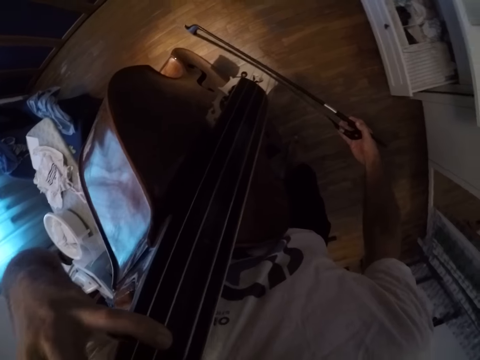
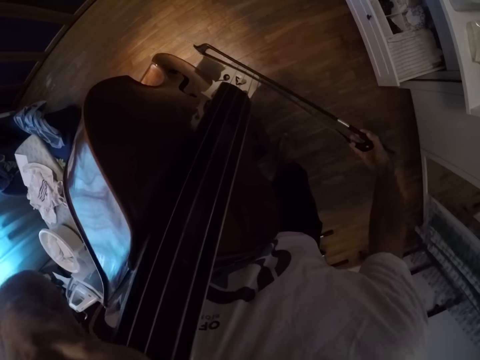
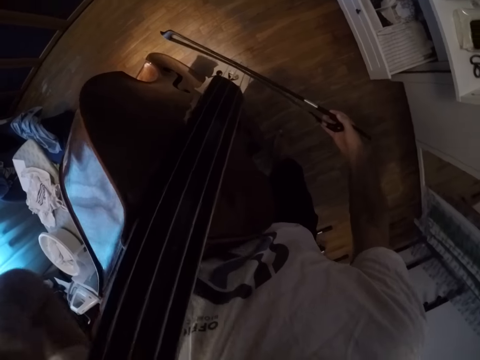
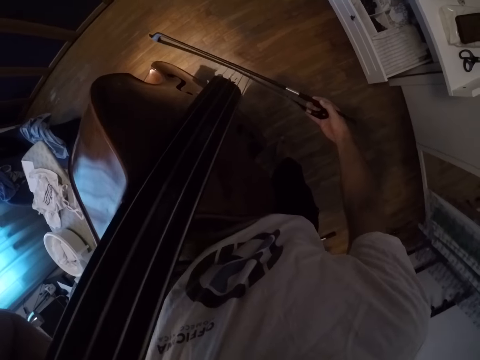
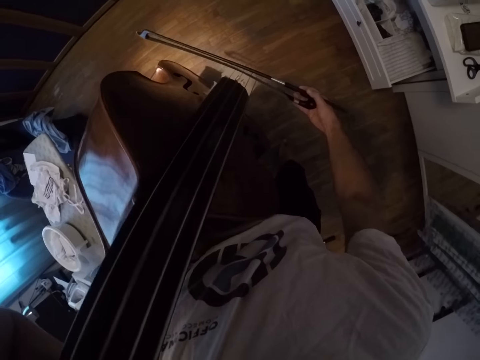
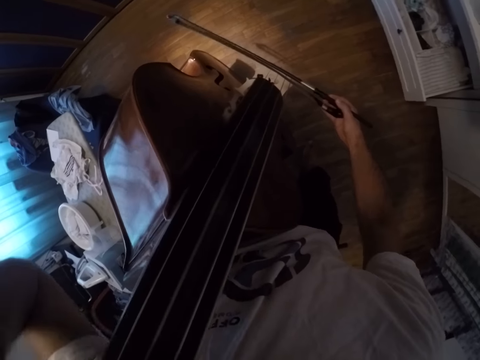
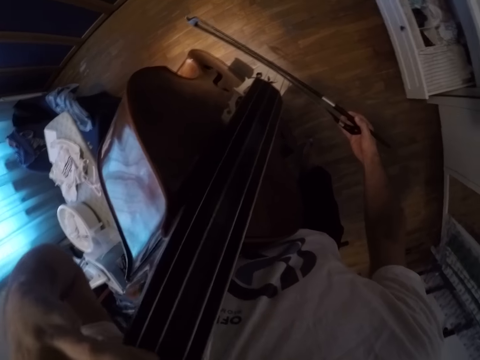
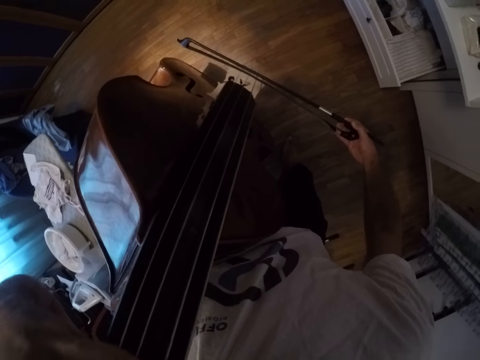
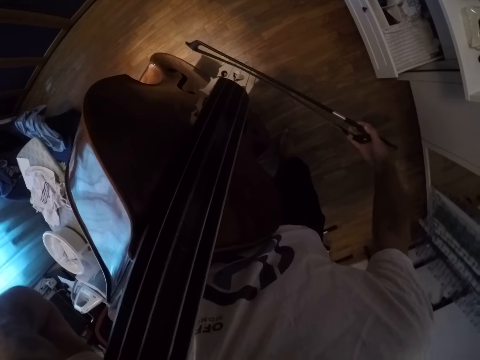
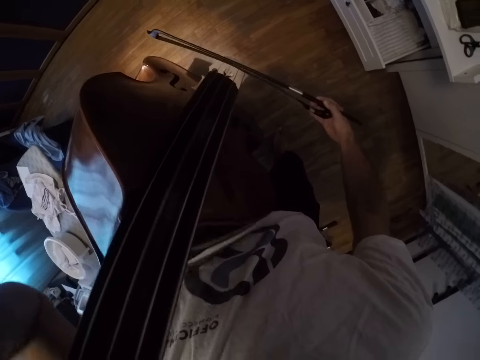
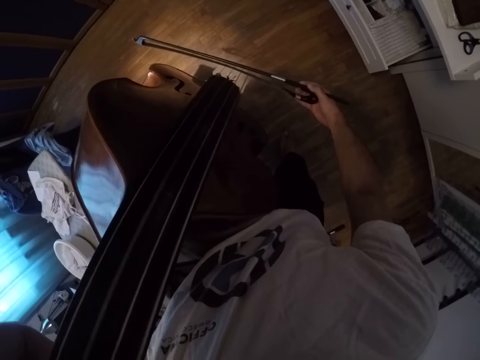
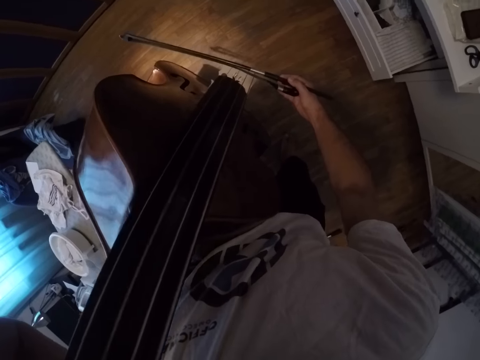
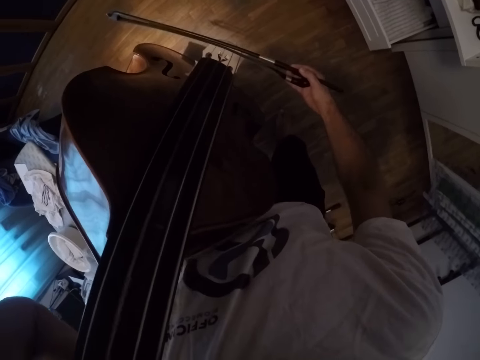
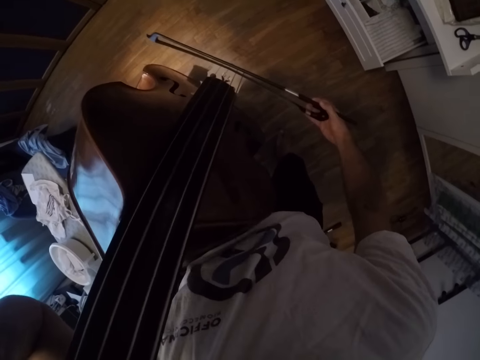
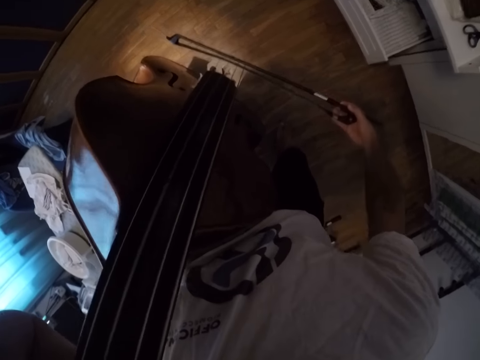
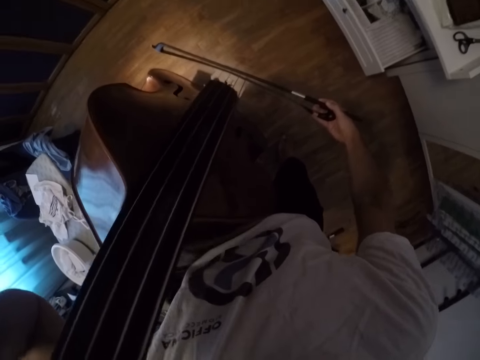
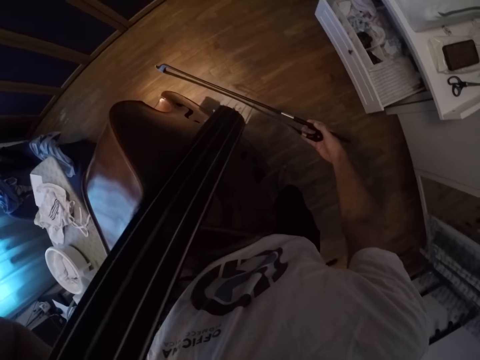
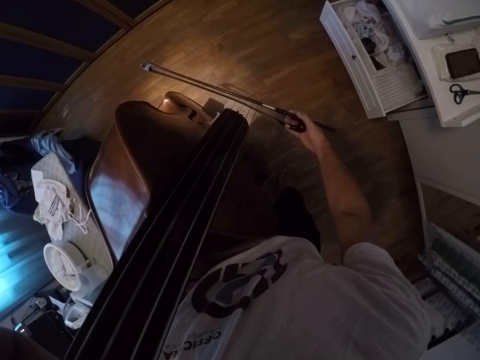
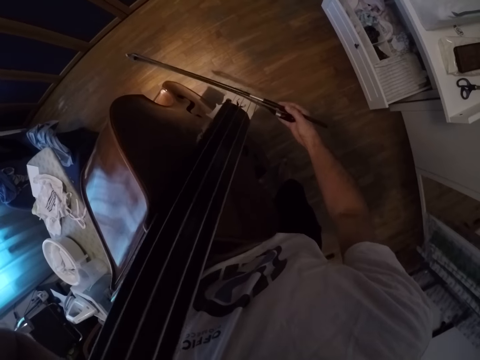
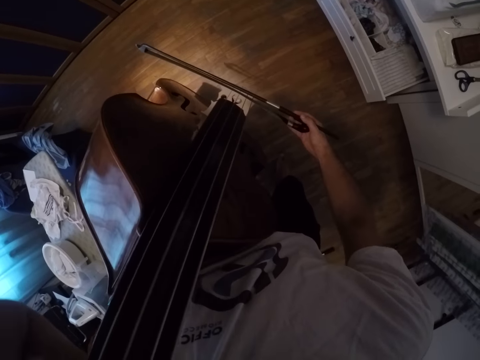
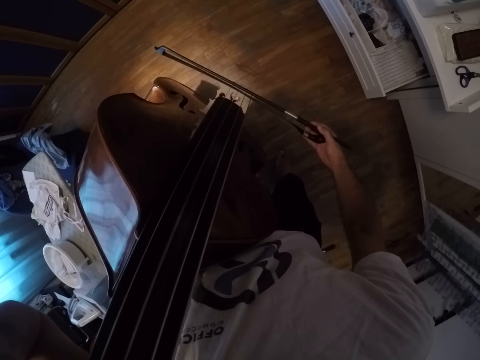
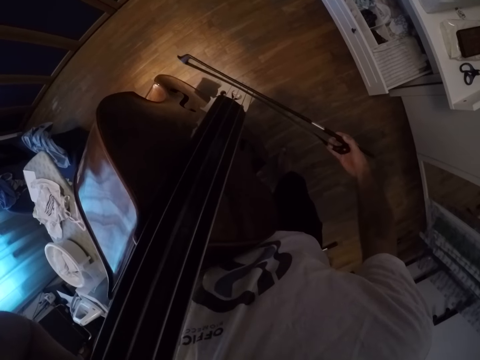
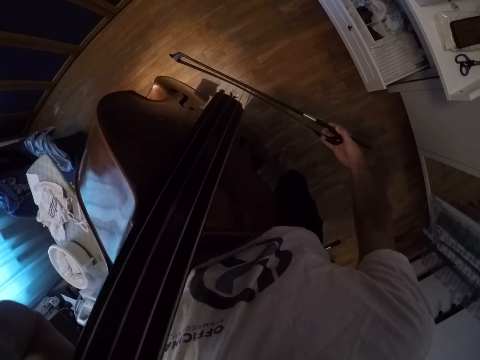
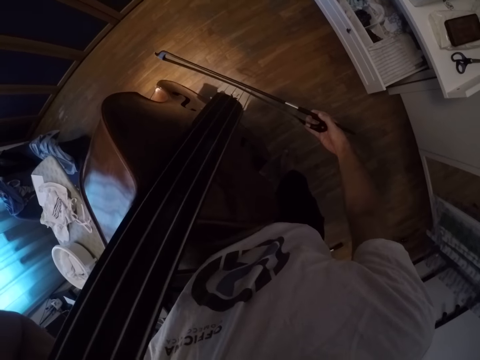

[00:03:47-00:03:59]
The camera wearer moves the right hand side to side.

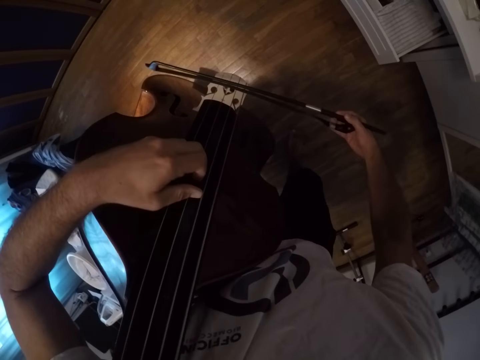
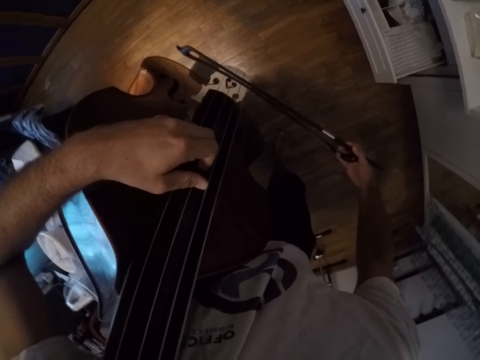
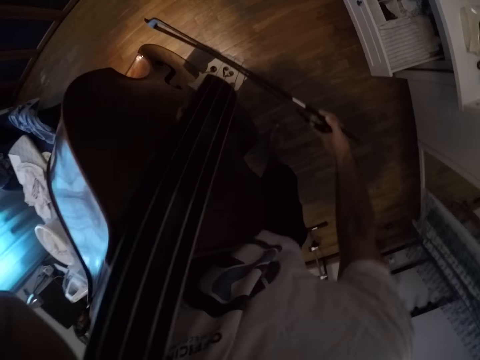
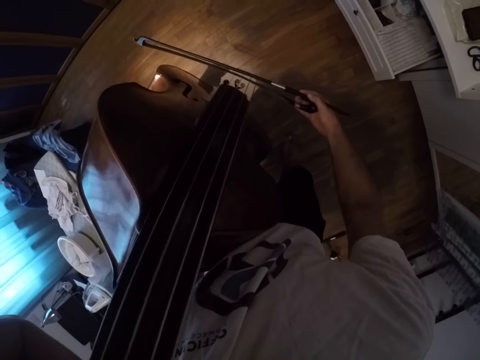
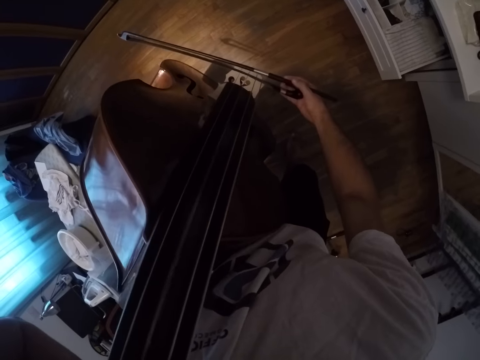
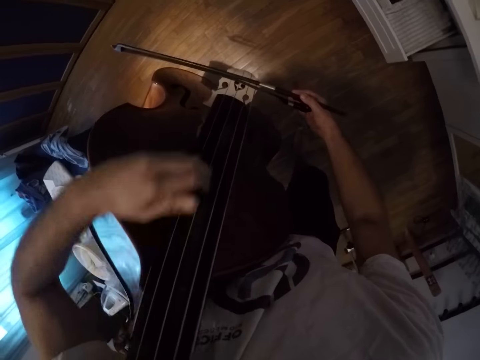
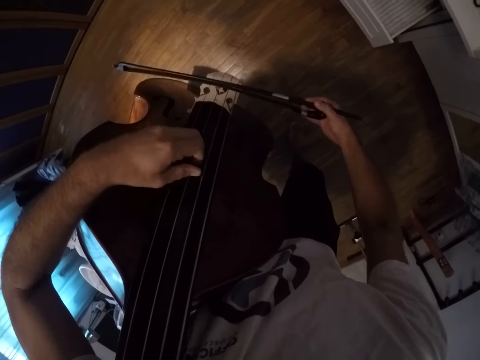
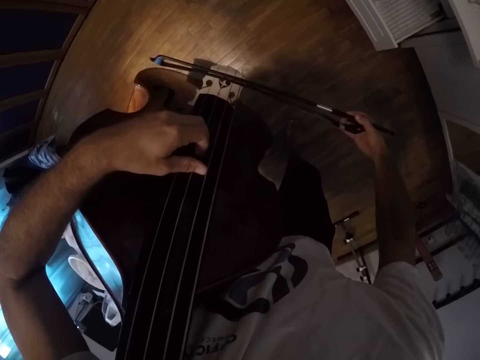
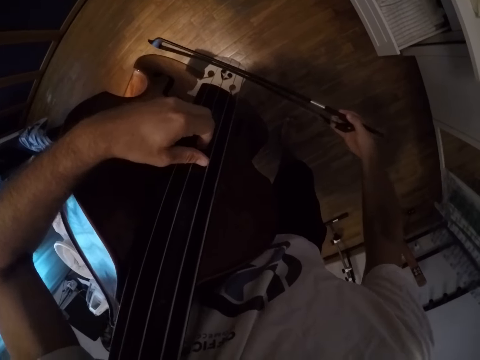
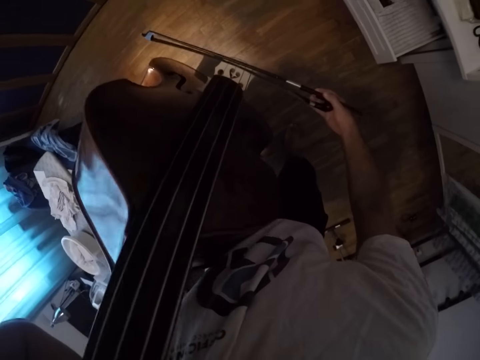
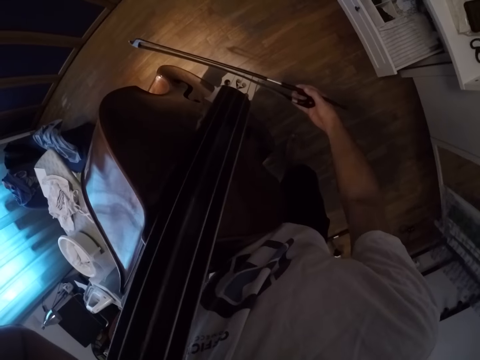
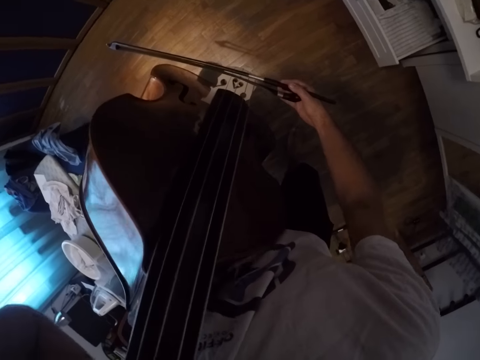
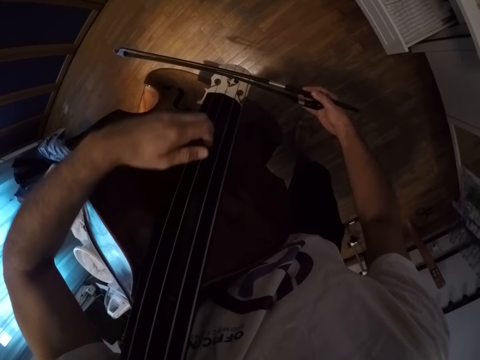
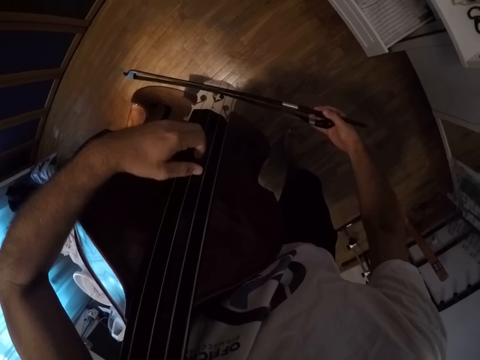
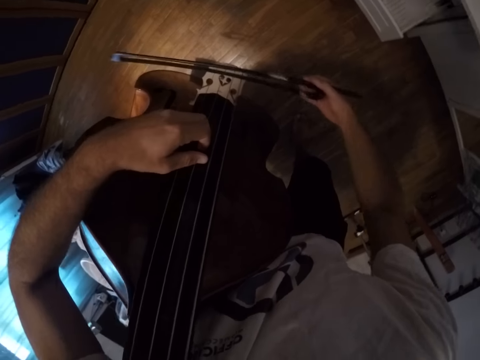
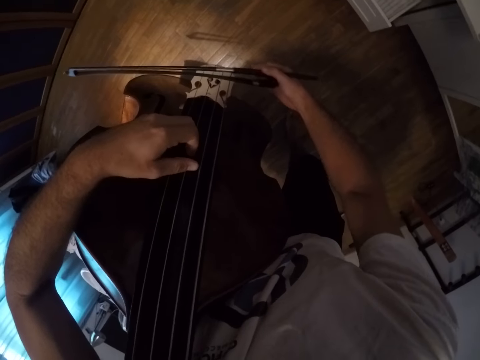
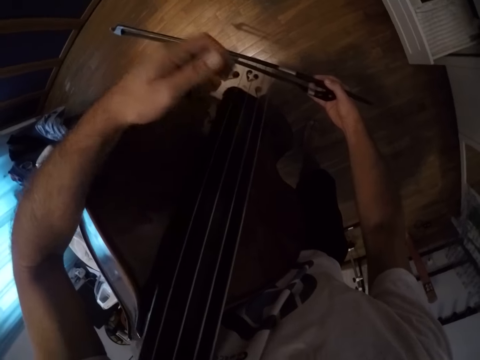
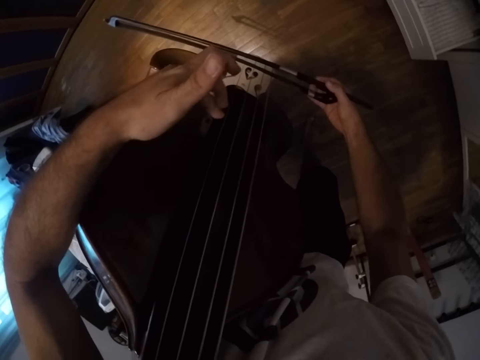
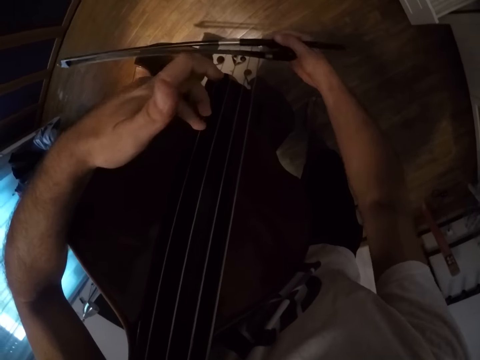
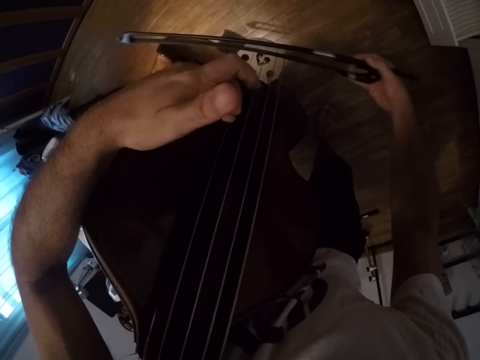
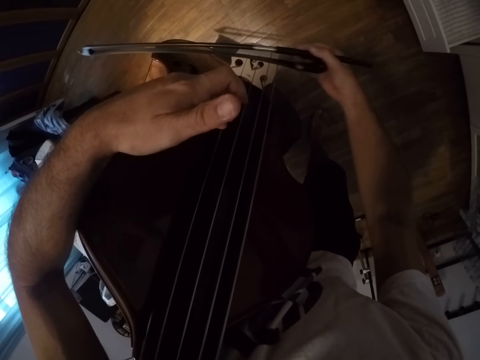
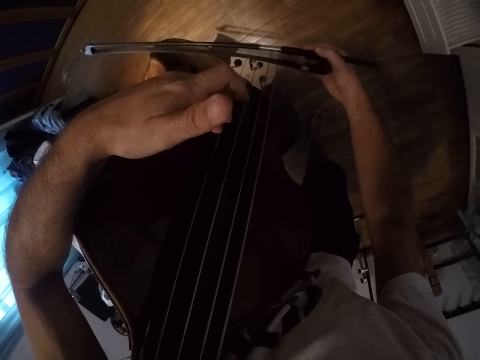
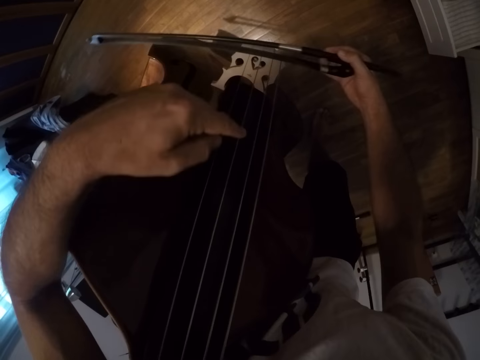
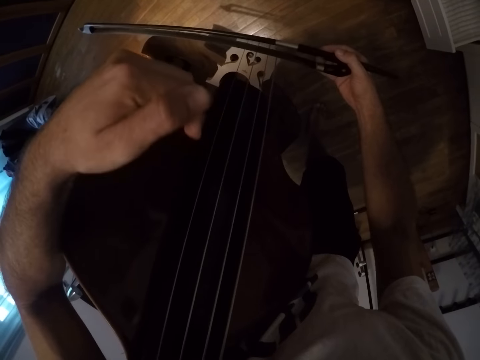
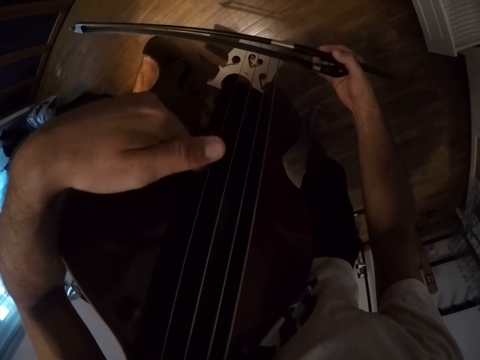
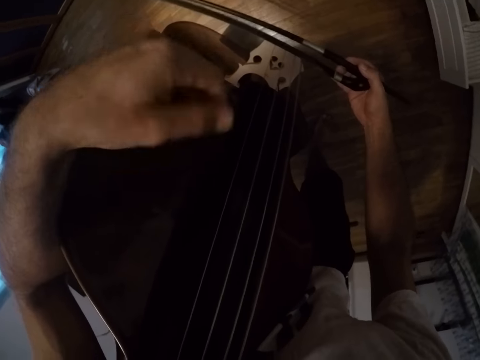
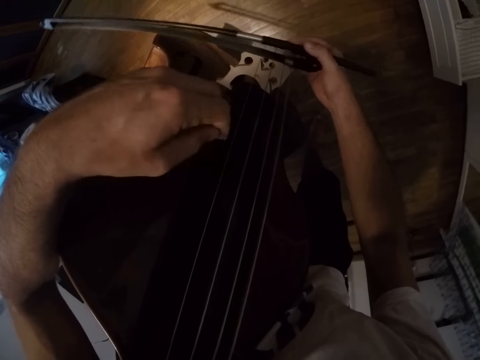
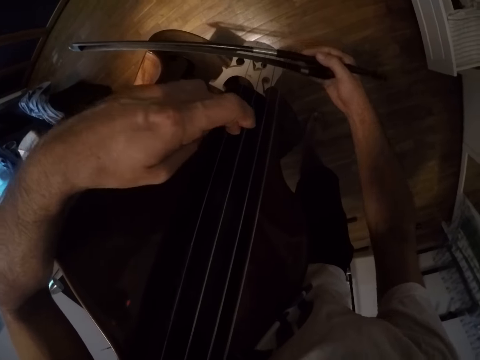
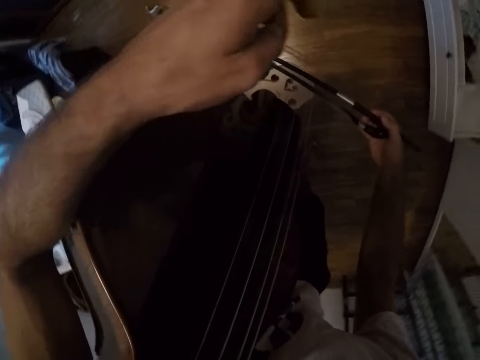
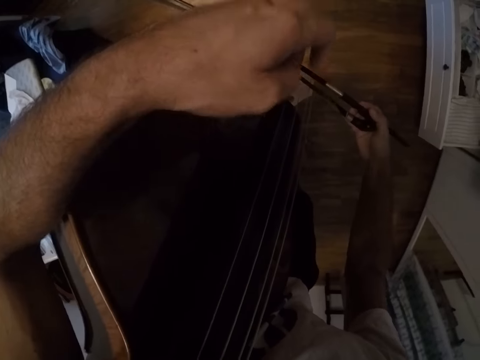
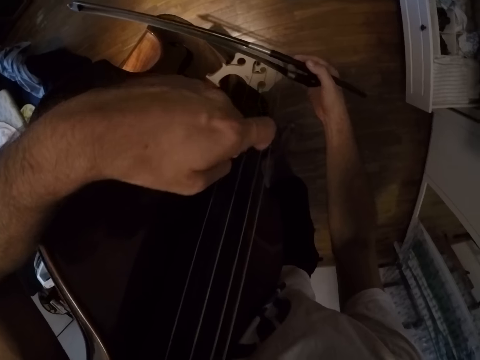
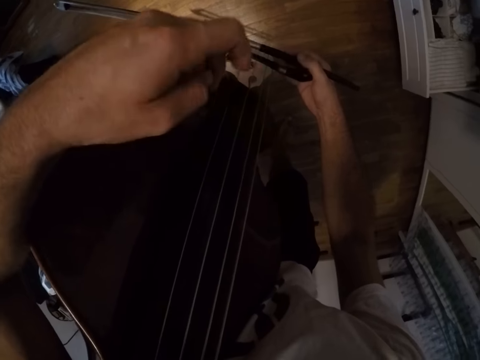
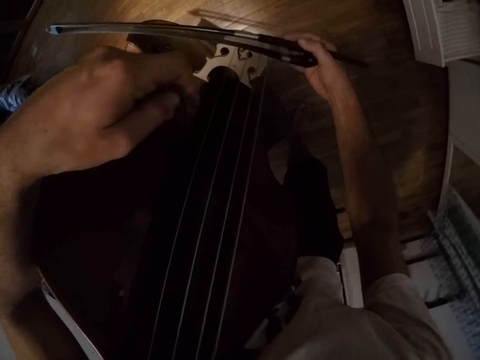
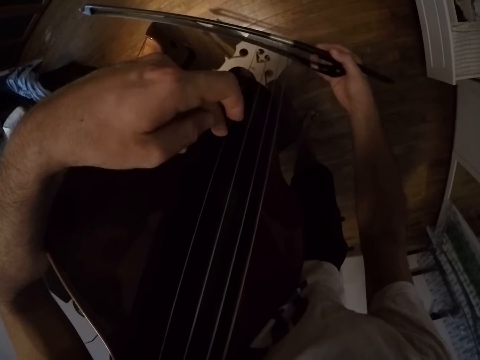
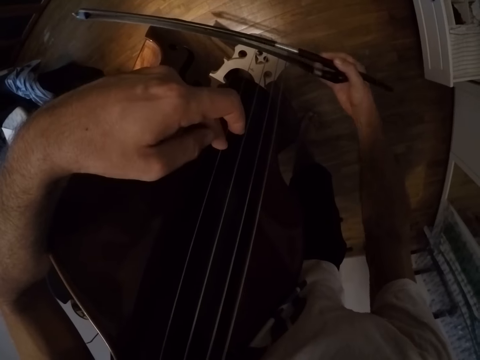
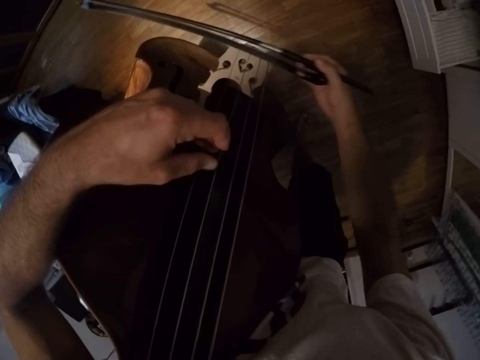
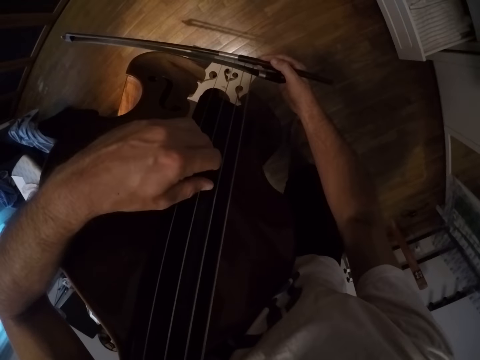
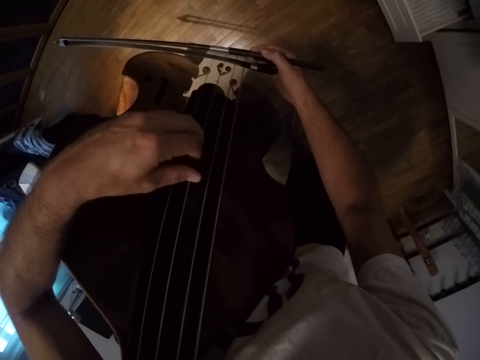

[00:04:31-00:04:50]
The camera wearer presses the phone. They press the violin.
